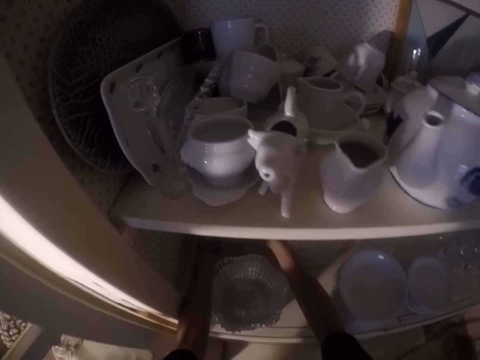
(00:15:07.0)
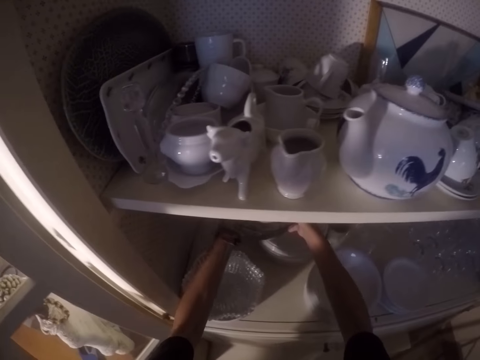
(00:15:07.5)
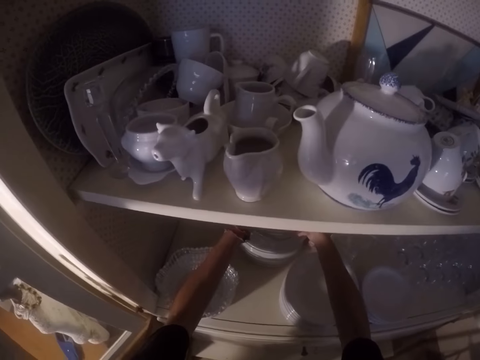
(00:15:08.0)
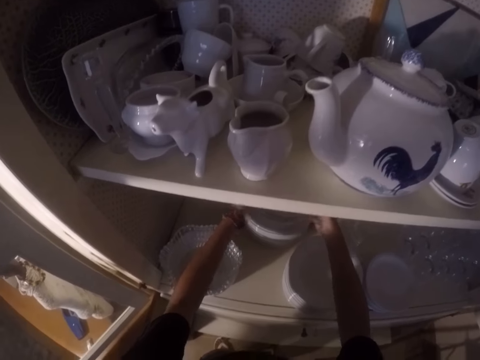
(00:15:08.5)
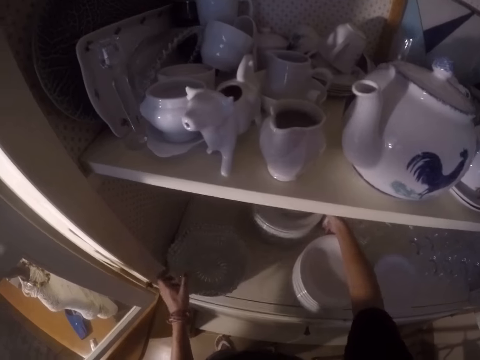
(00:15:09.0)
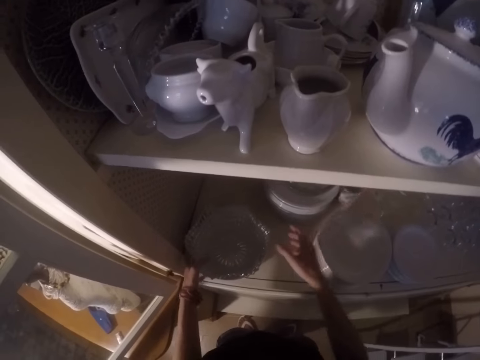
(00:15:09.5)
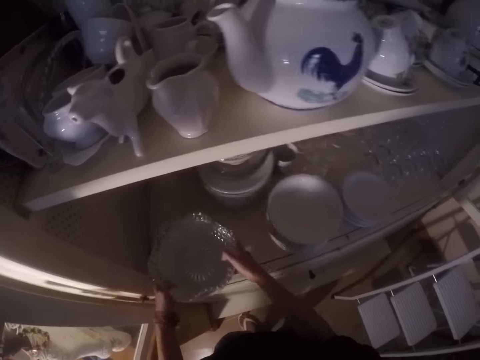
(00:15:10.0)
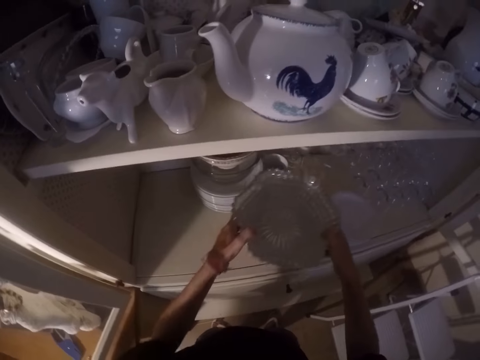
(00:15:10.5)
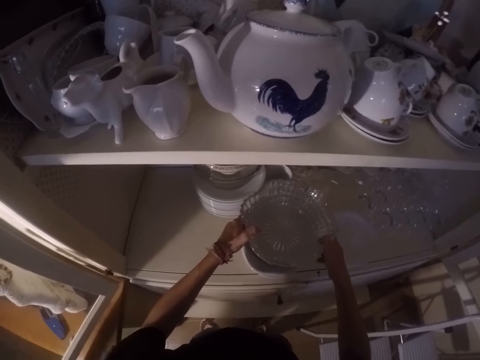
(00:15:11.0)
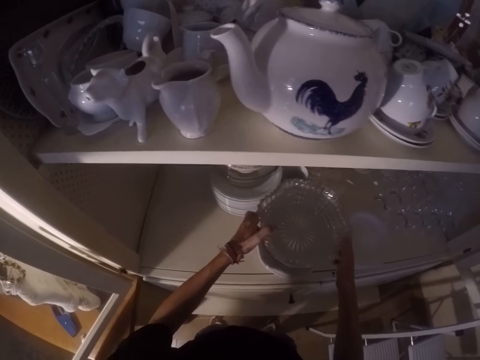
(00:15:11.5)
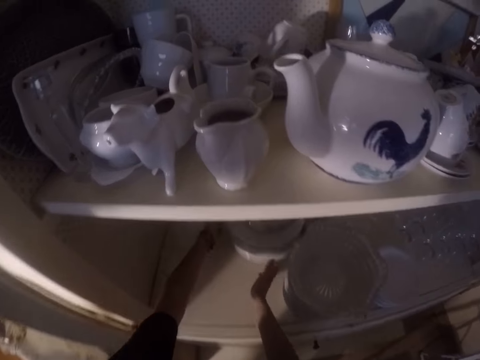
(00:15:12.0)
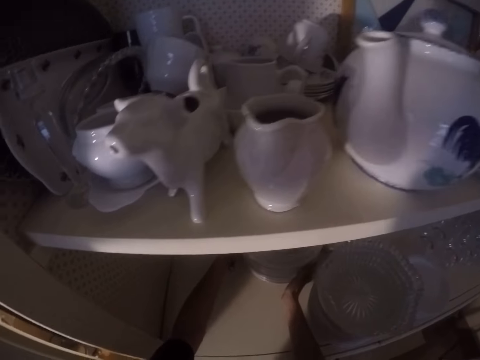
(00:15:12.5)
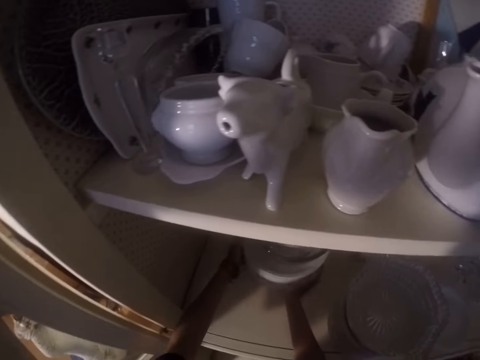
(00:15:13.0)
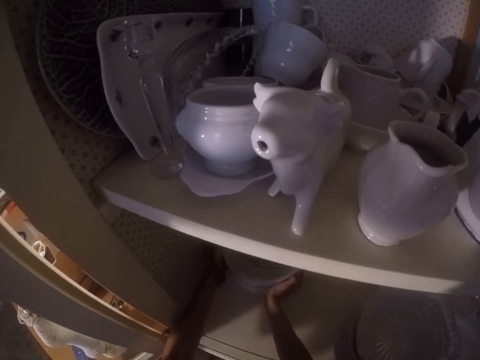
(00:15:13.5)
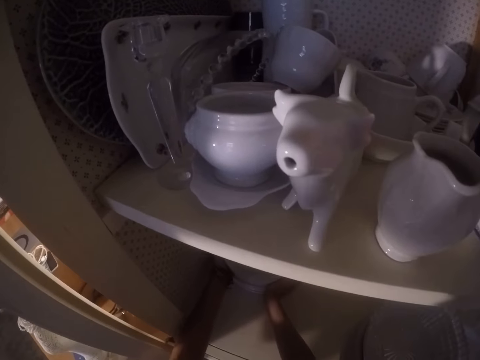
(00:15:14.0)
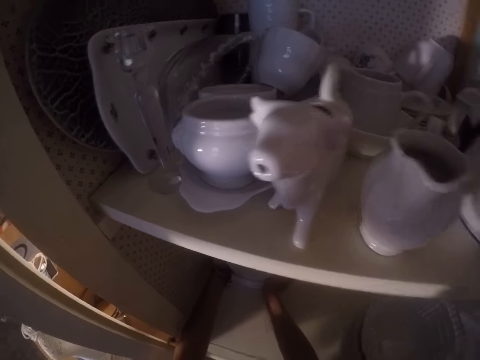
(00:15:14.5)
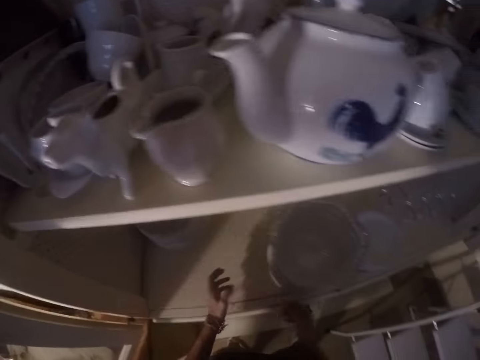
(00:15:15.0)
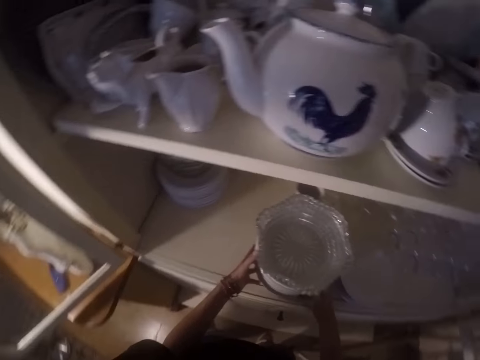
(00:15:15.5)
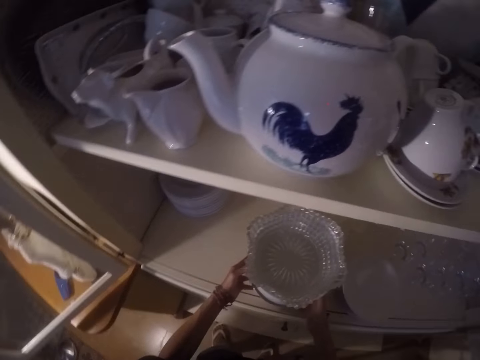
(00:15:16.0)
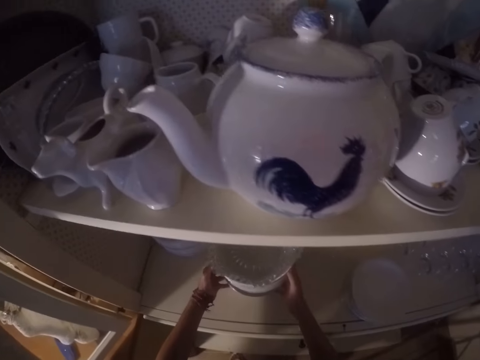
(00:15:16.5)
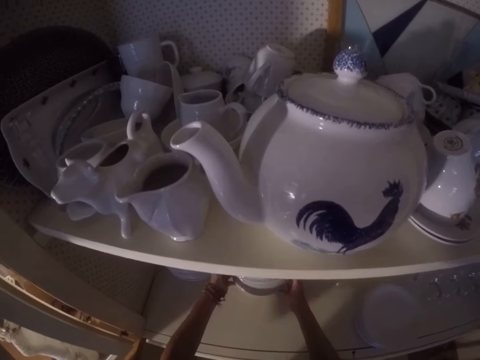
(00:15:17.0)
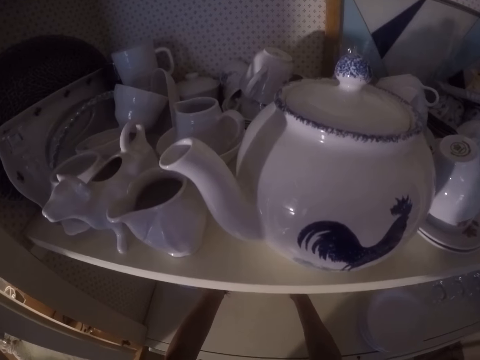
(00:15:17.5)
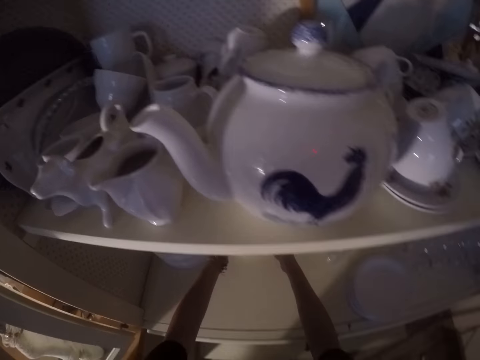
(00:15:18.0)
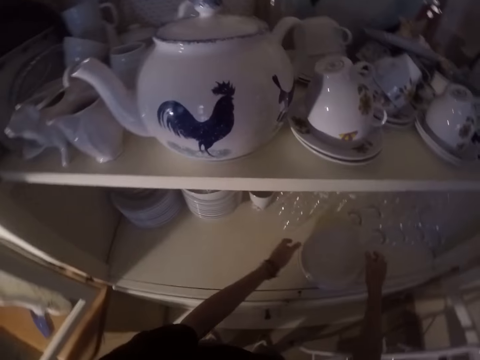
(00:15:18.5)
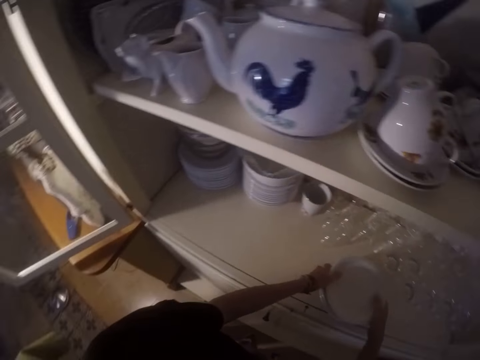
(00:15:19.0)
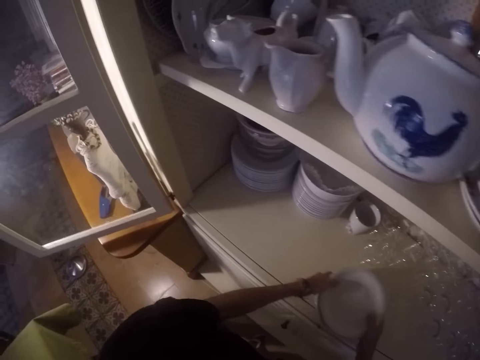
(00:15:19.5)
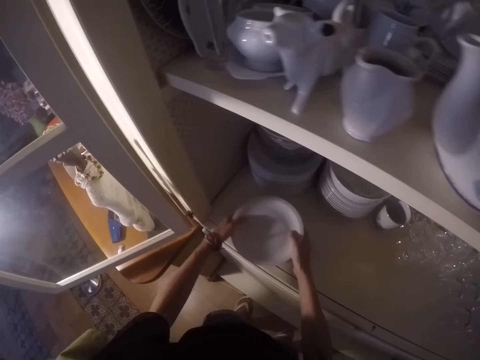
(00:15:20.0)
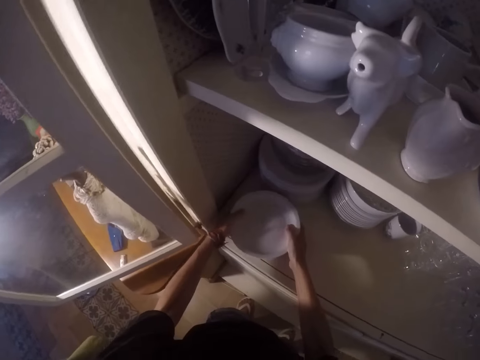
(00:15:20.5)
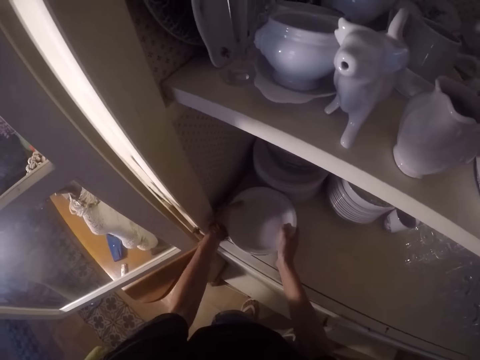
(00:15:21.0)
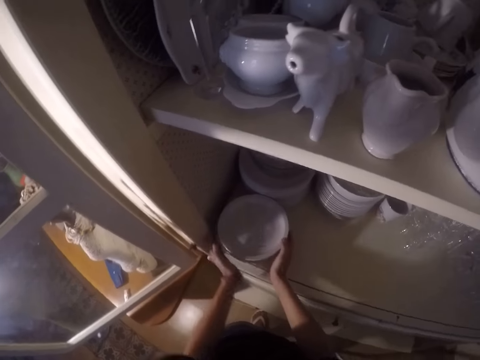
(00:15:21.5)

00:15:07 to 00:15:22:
The camera wearer places the bowl on top of the plates. They put the plates inside the cabinet. They move their hands. They pick the bowls in the cabinet. They place the bowls on the plates inside the cabinet. They move their hands. They move the plates in the cabinet. They move their hands. They move the plates in the cabinet. They move their hands. They move the plates in the cabinet.

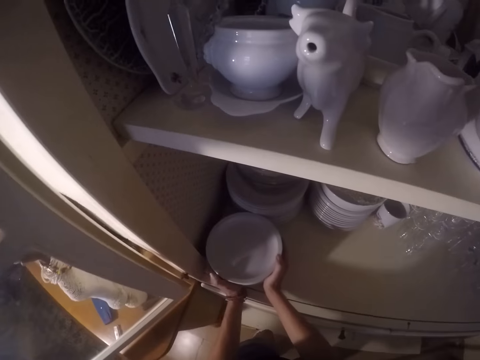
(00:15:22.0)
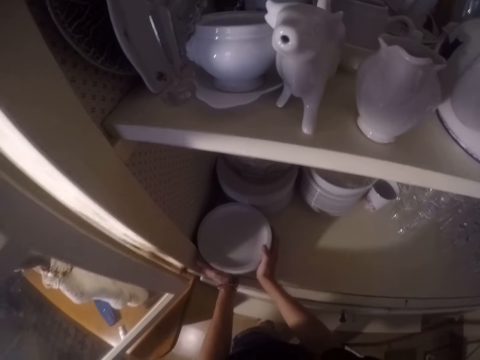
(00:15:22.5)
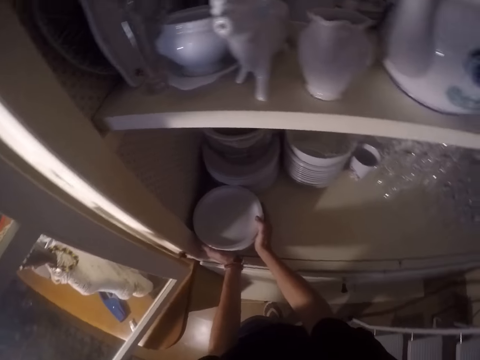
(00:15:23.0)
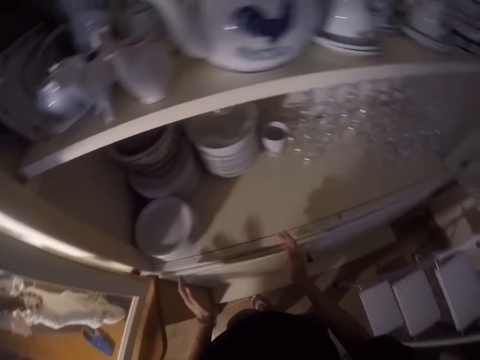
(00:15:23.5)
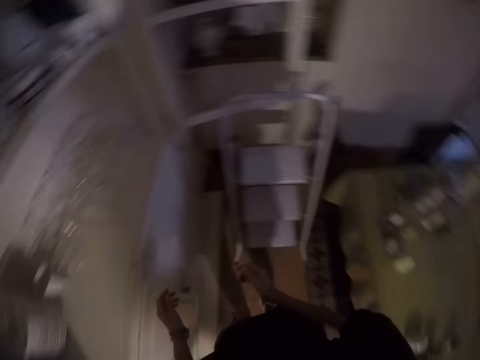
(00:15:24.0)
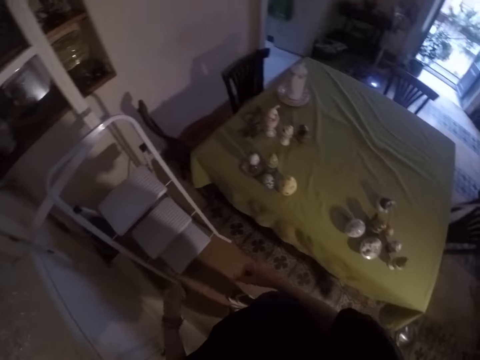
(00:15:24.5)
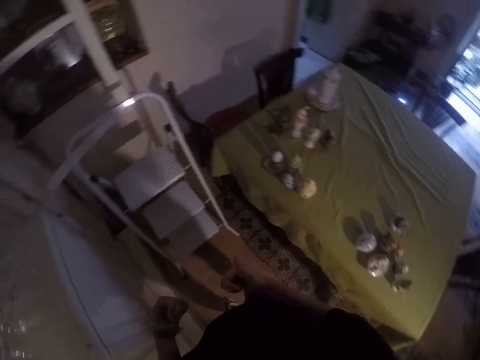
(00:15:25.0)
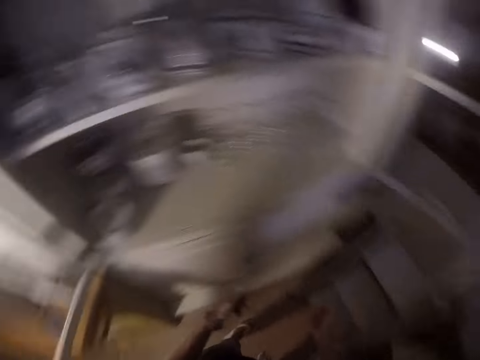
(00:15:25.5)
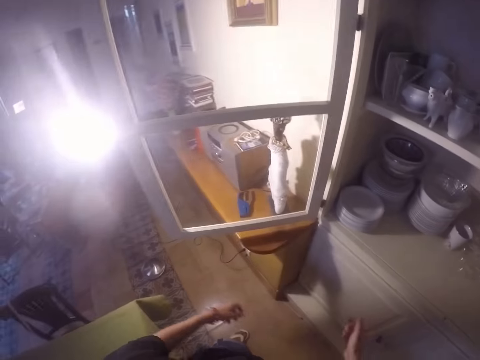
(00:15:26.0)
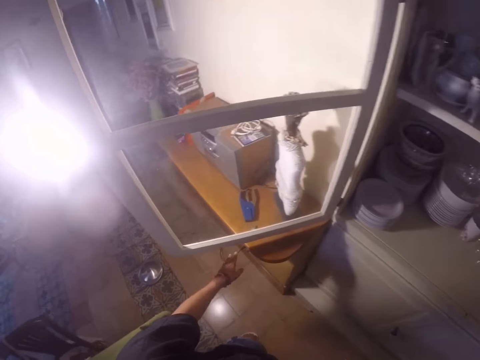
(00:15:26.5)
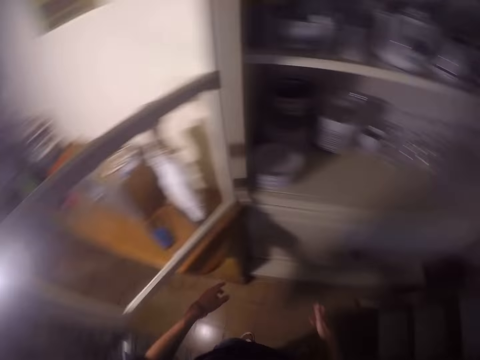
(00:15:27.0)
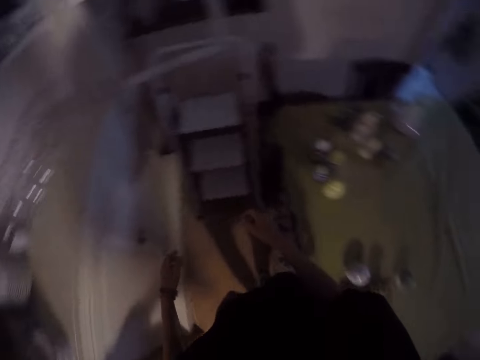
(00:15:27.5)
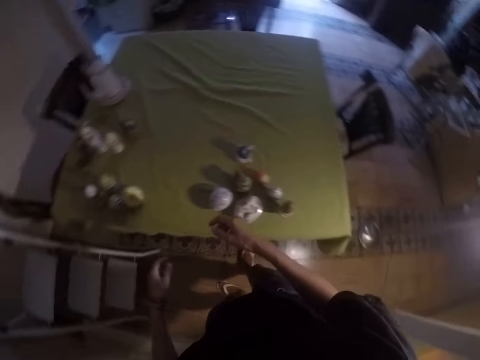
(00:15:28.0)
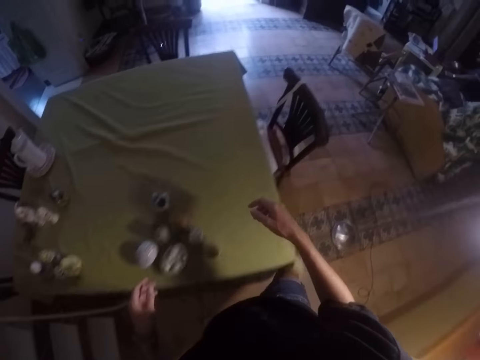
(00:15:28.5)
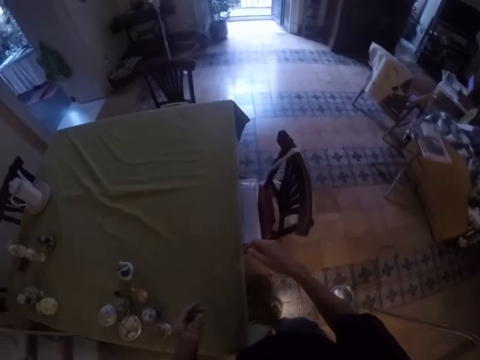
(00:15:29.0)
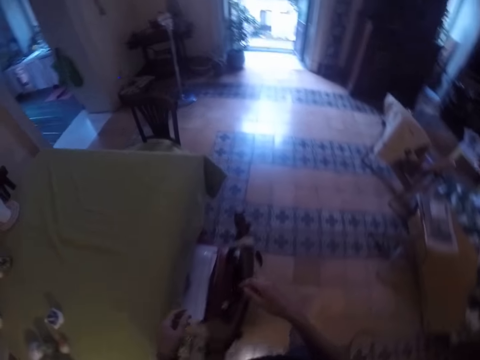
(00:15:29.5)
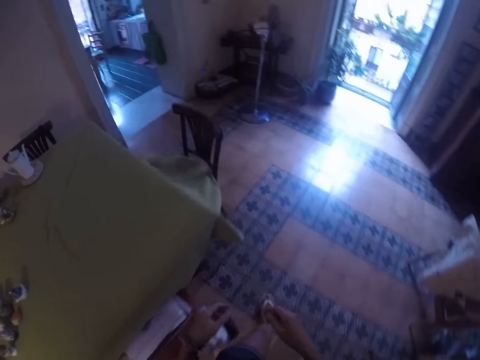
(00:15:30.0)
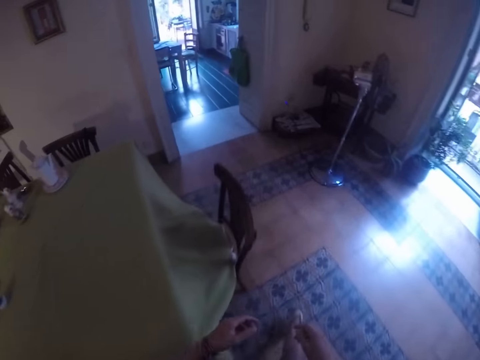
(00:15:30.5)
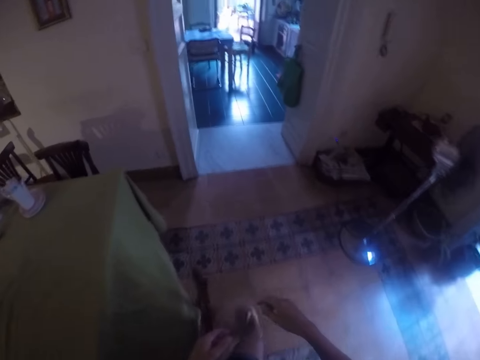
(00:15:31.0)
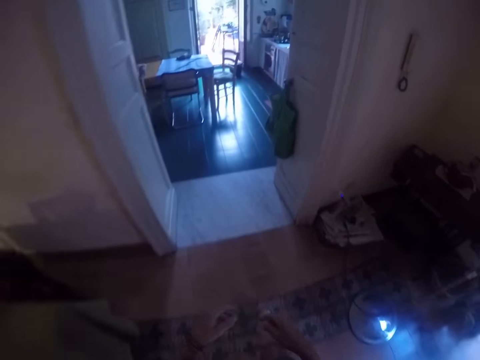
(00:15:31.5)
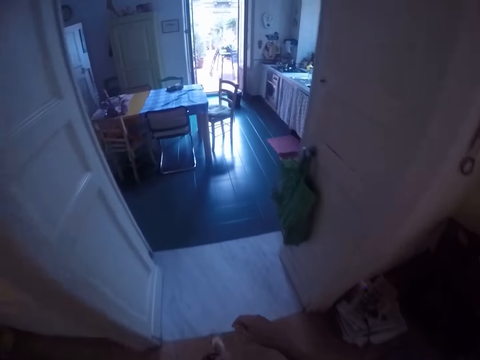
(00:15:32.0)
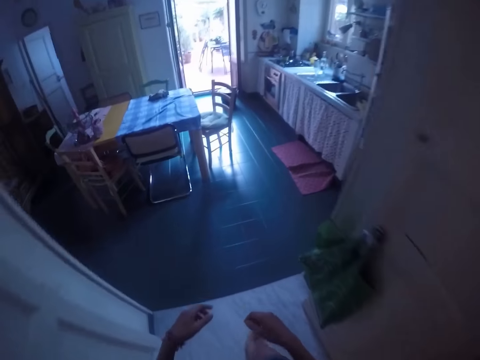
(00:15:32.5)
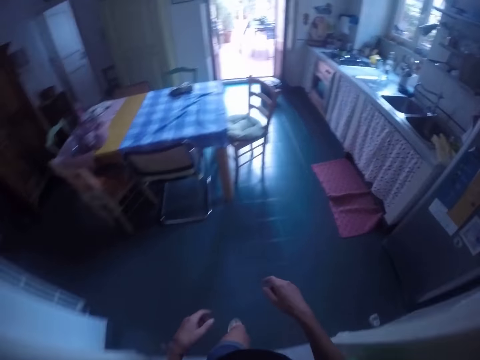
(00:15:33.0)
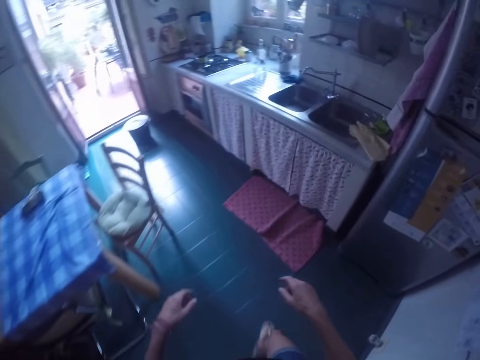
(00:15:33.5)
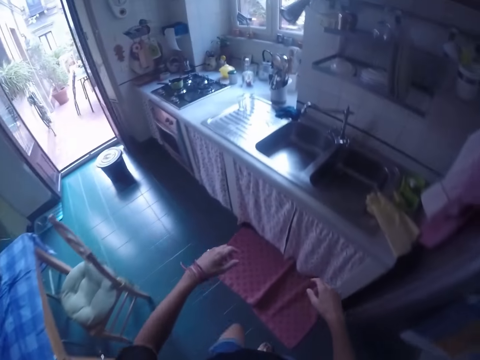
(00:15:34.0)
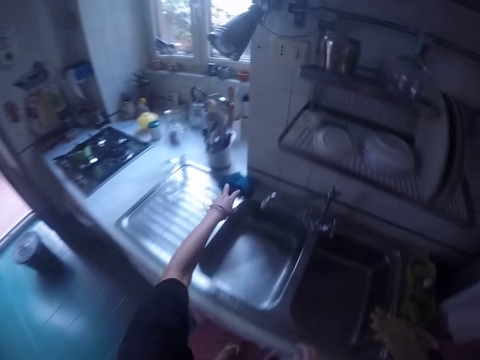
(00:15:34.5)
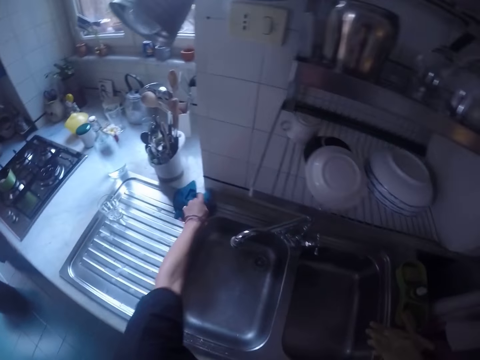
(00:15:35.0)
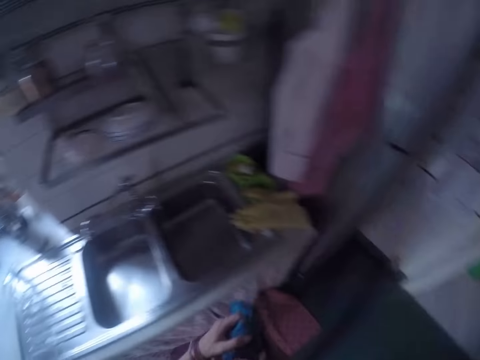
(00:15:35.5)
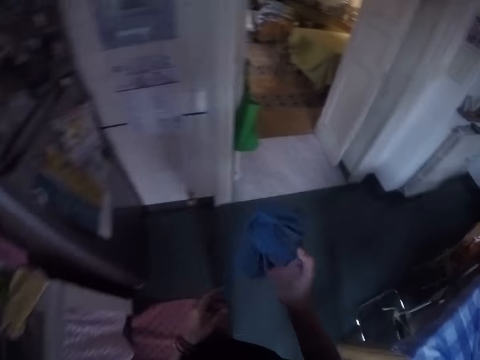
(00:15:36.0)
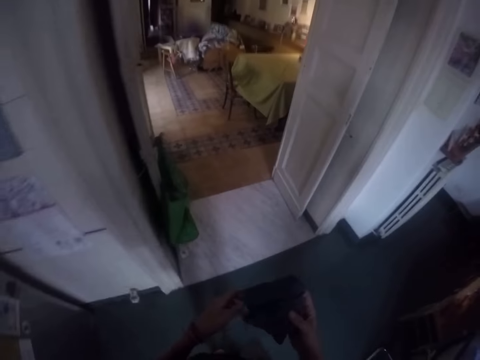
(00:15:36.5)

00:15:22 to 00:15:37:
The camera wearer moves their hands. They look around the house. They walk around the house. They give a thumbs up. They walk around the house. They pick up a towel on the sink. They walk around the house.
